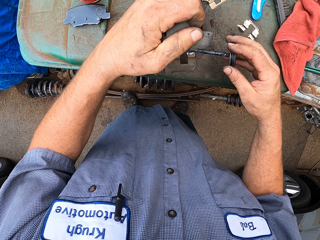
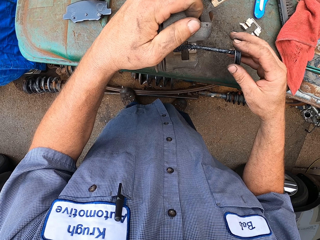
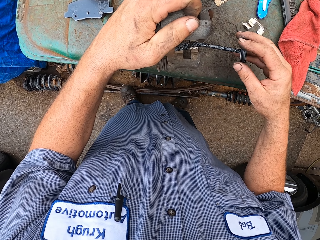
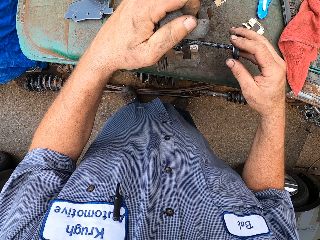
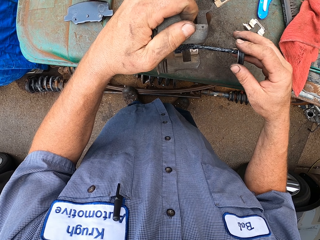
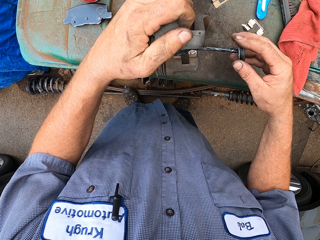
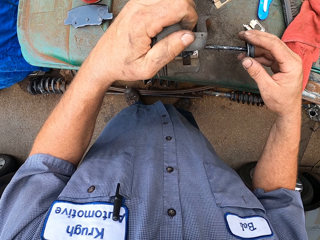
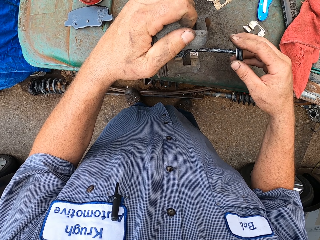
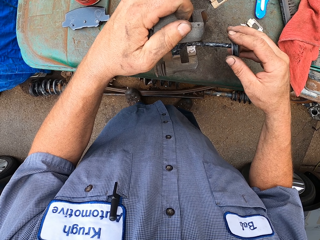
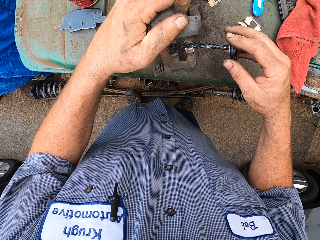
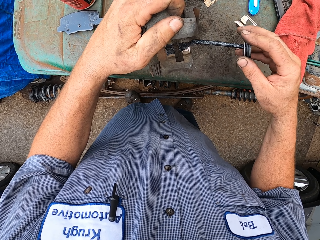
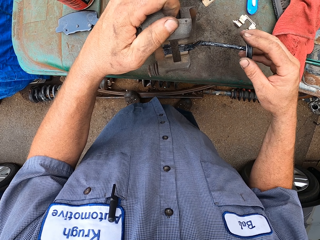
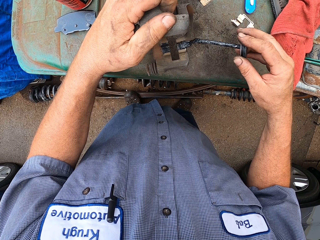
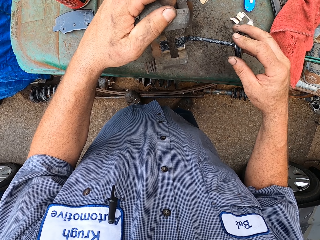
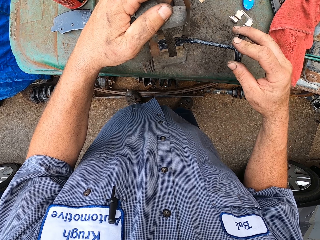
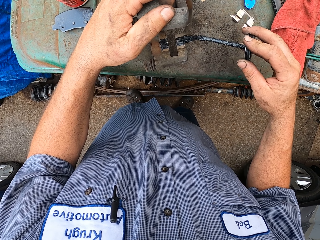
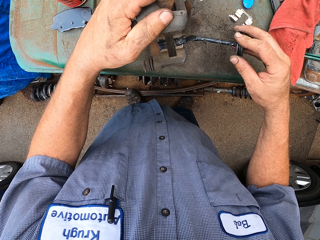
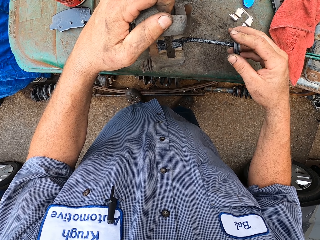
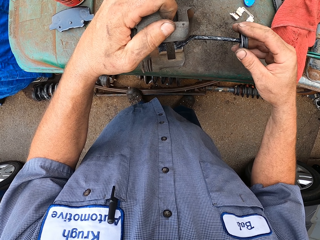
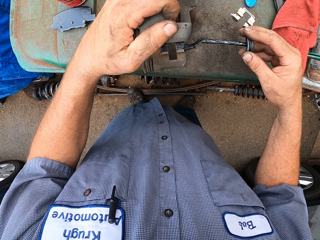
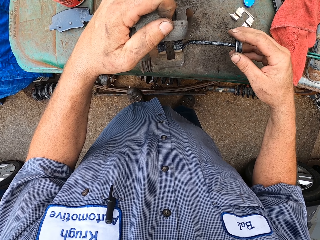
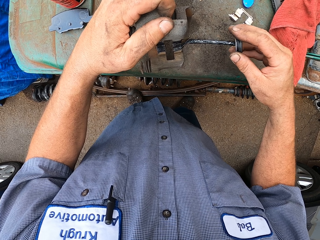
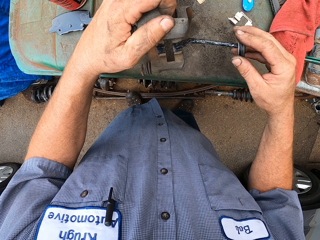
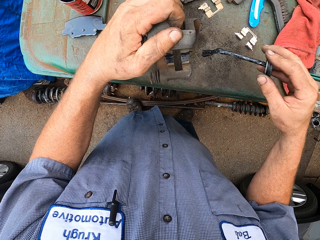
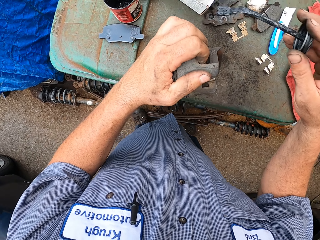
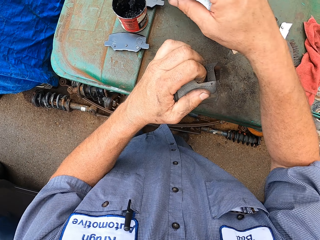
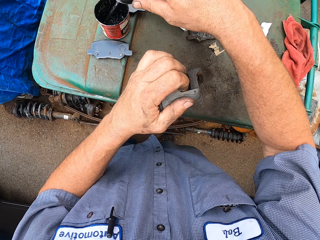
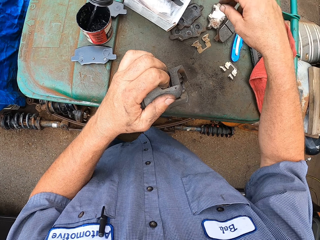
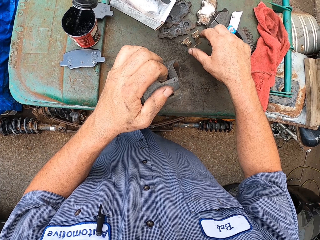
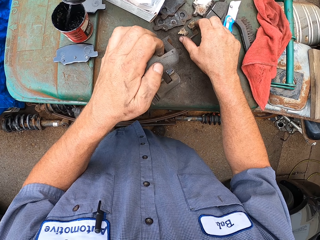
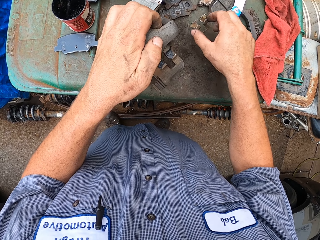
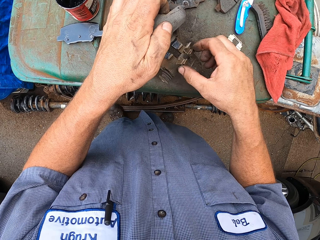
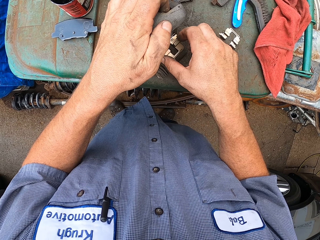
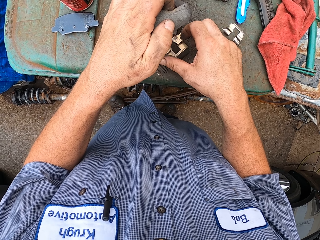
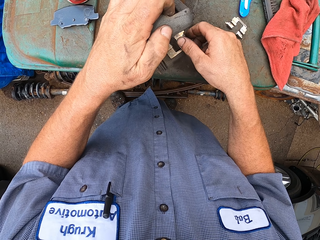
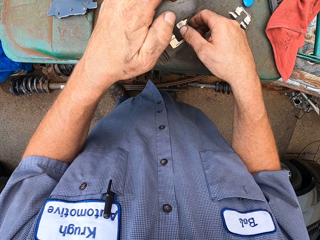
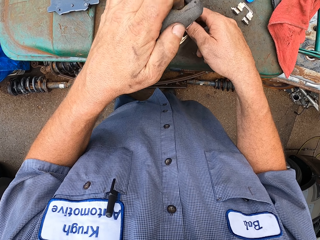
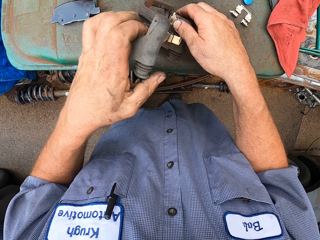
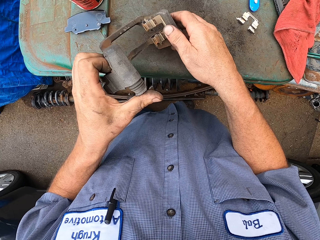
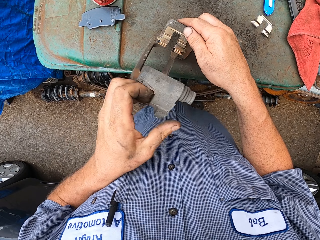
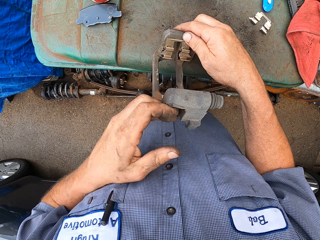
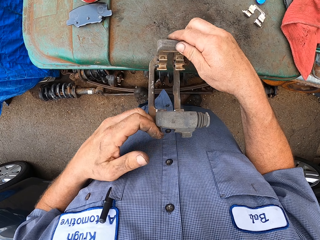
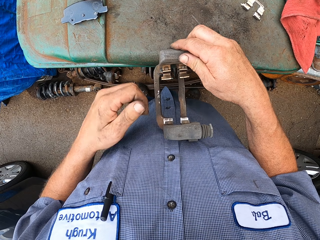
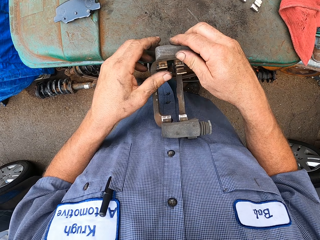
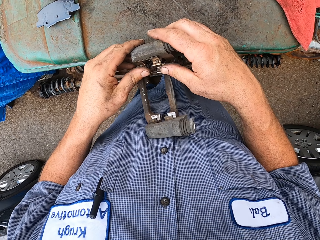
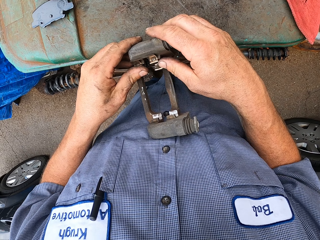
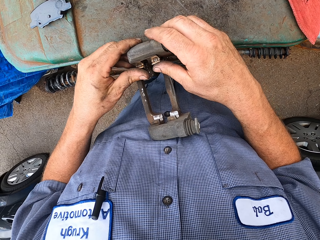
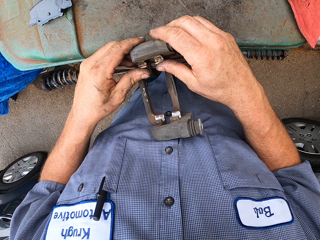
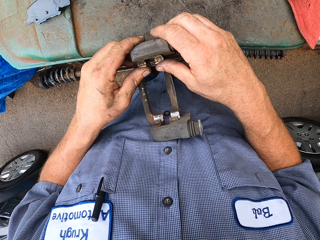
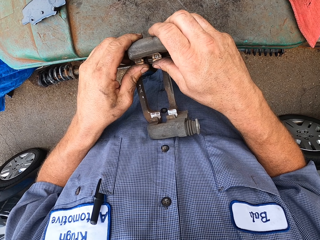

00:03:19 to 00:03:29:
The camera wearer paints something. They fix something.

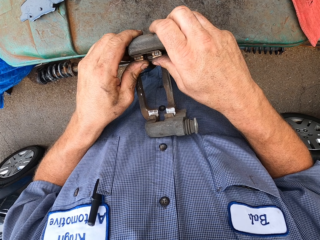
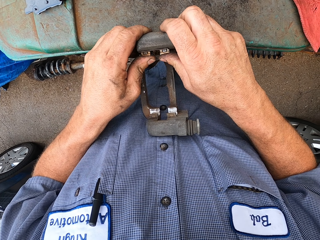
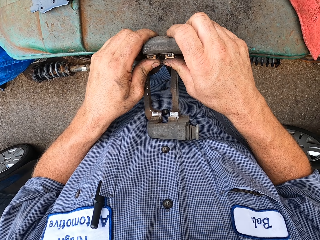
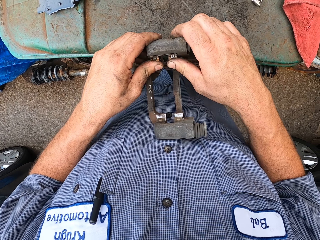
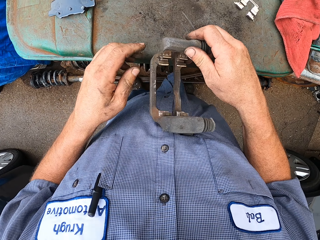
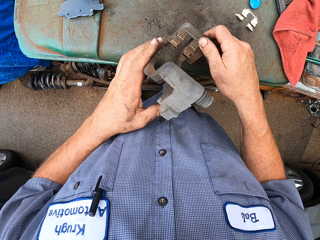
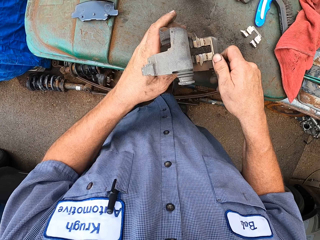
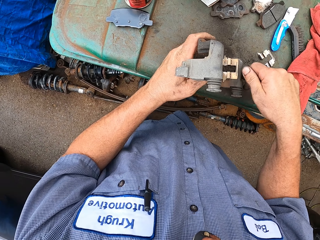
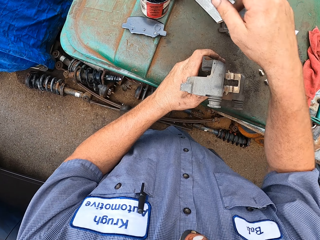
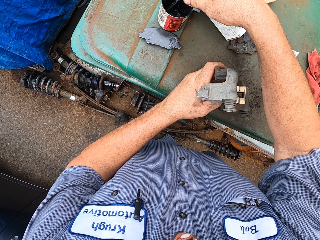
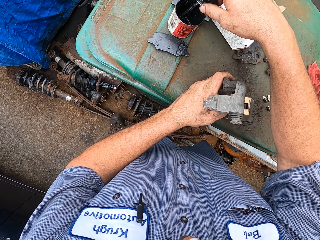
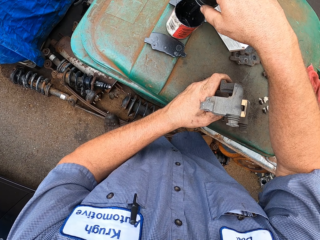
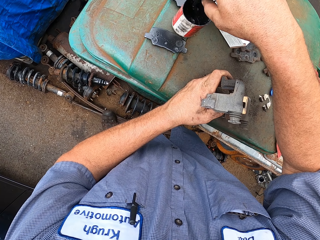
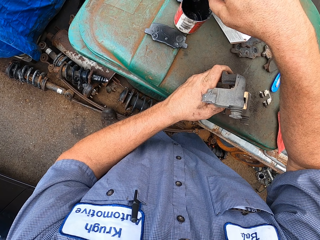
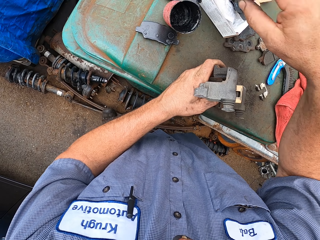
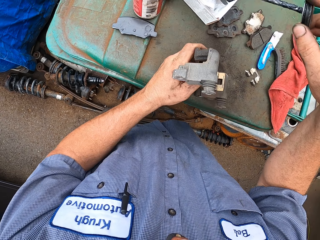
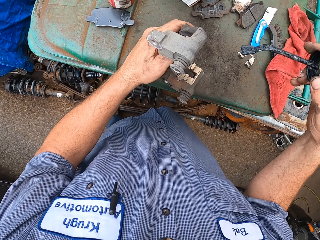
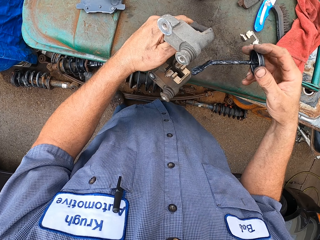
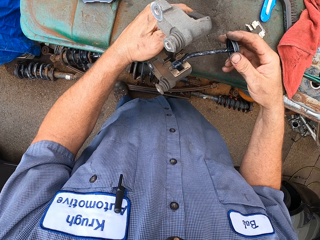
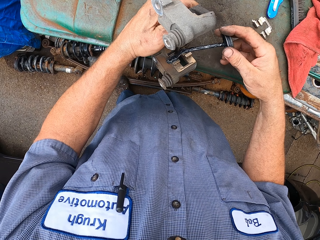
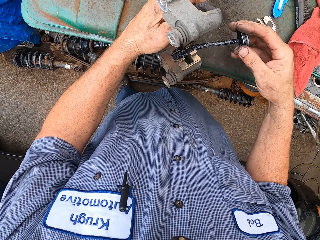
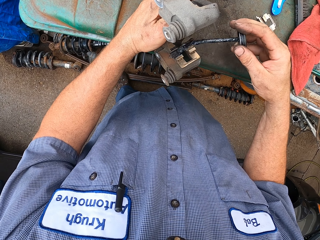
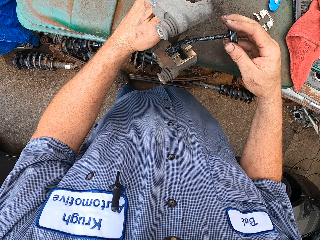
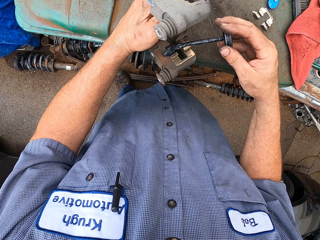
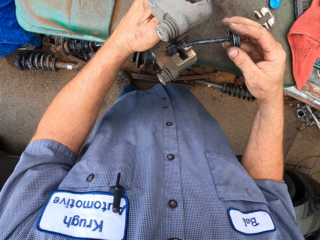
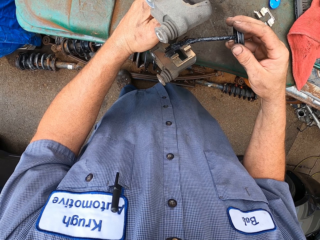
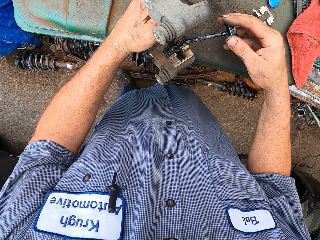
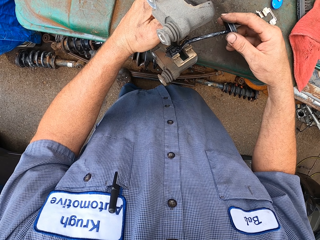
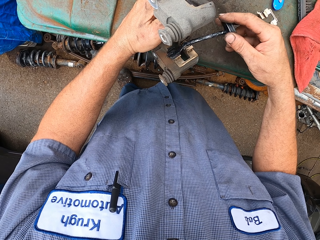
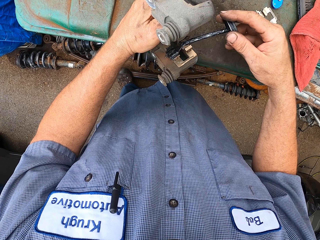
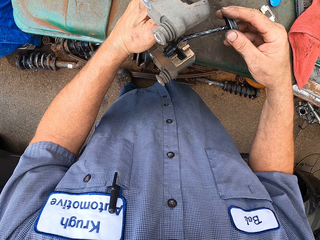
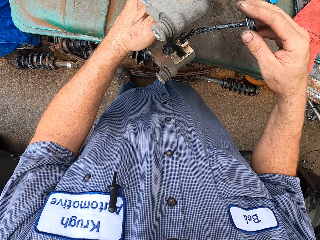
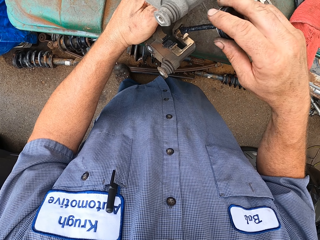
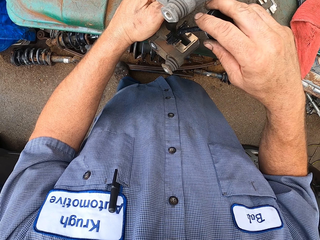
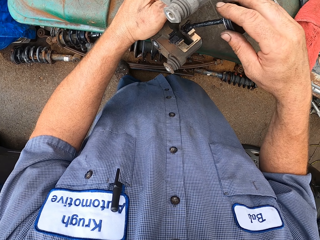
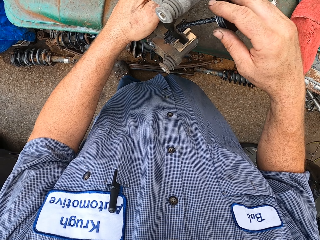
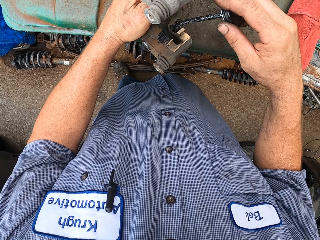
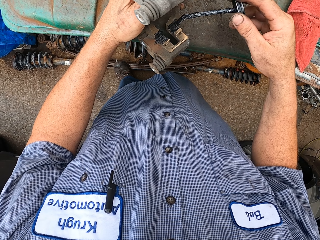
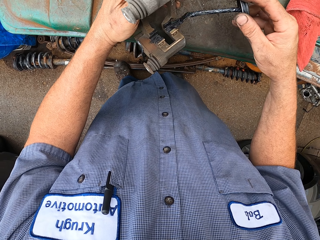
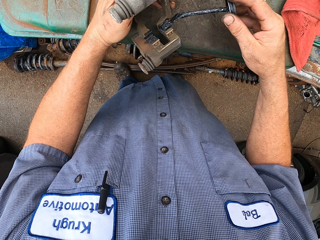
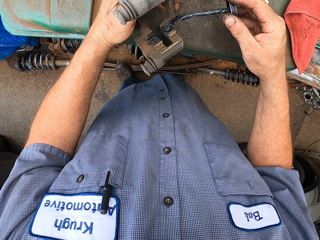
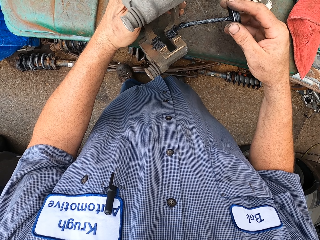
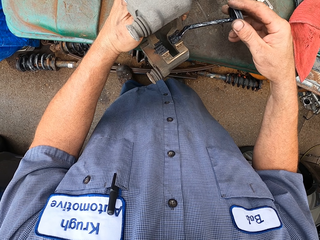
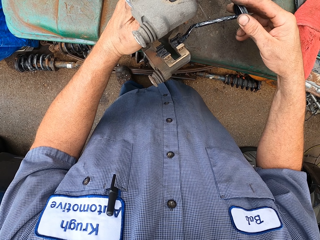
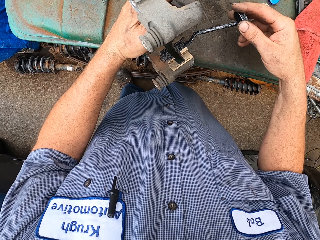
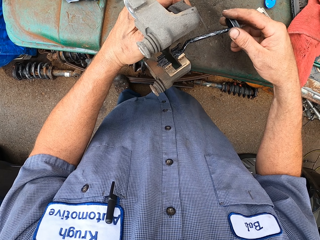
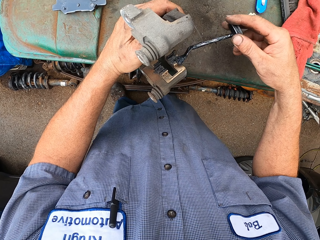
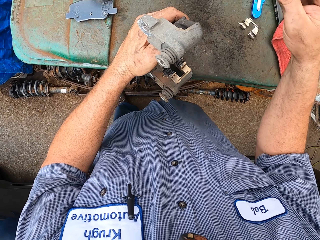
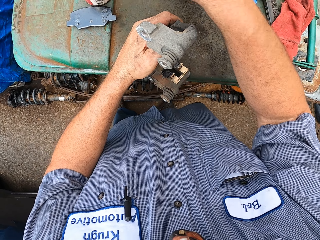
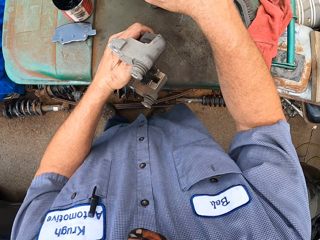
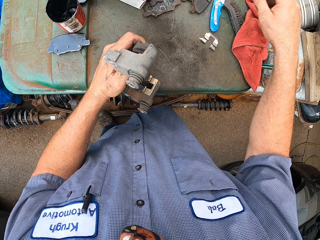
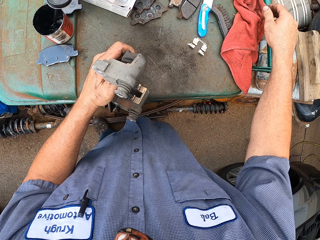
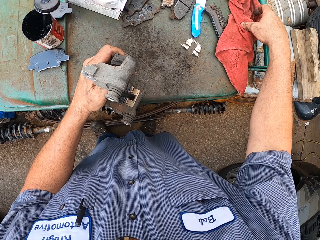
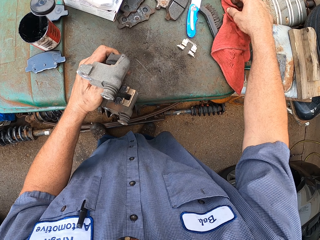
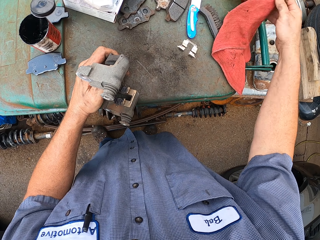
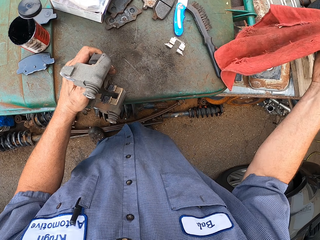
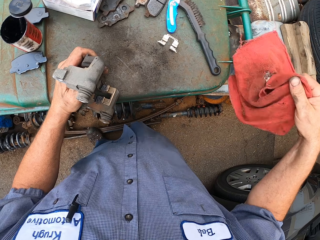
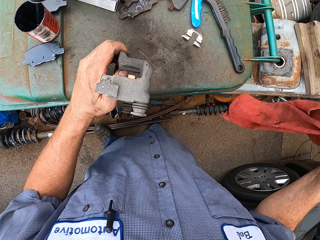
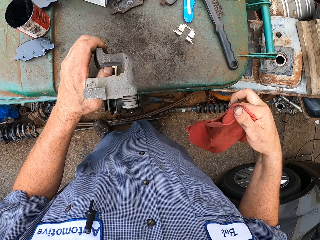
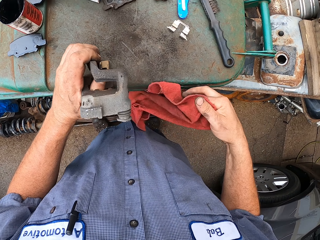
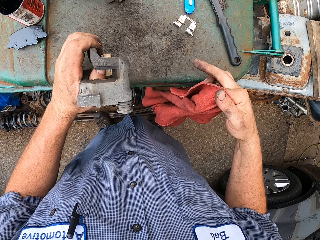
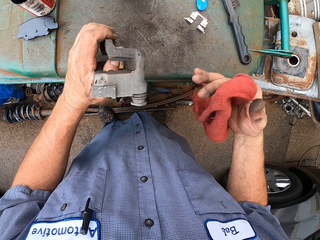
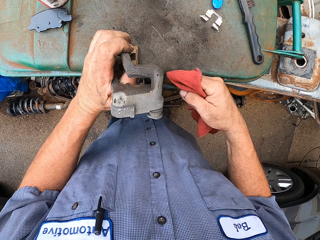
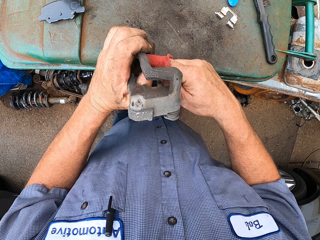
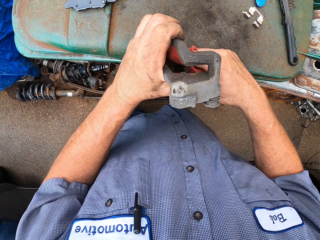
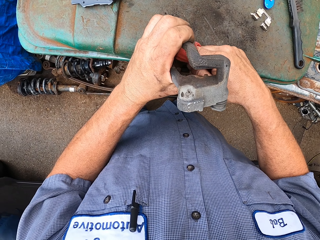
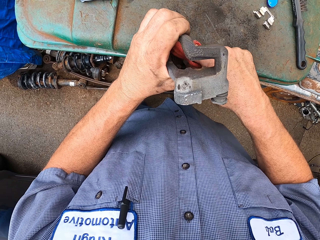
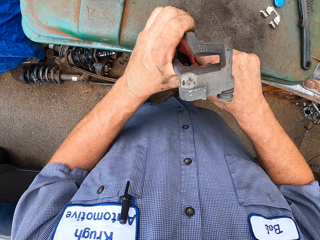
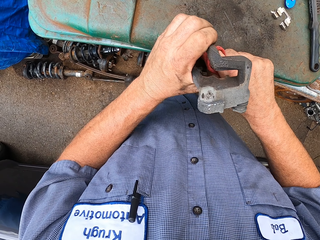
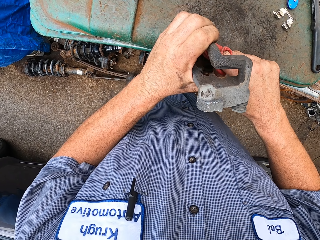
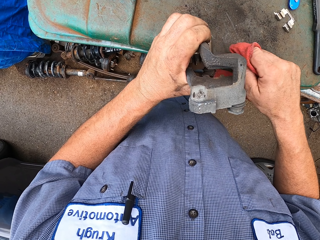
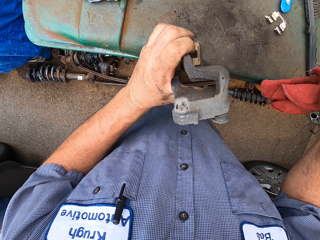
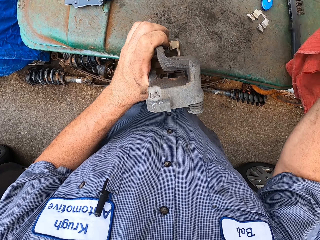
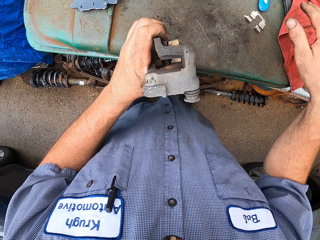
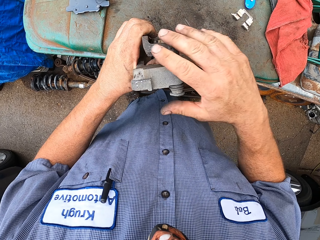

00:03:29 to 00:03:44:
The camera wearer repairs something. They paint something. They pick up the rag. They wipe something.
